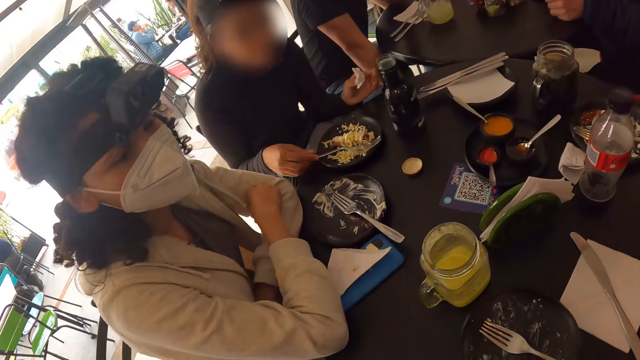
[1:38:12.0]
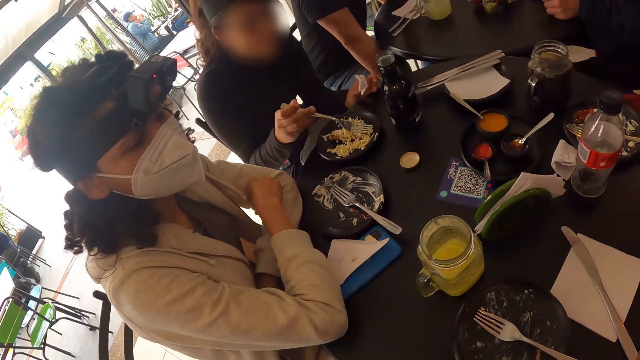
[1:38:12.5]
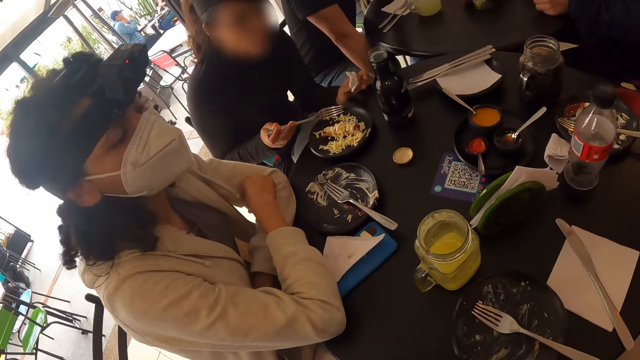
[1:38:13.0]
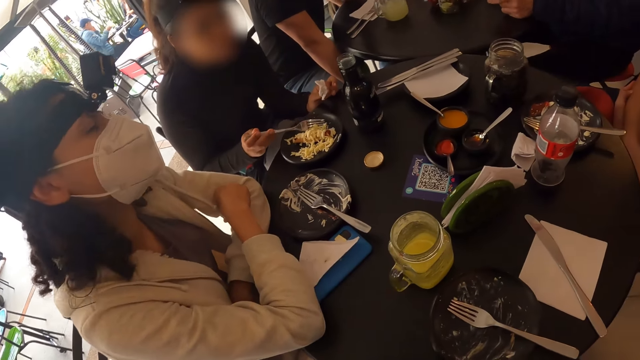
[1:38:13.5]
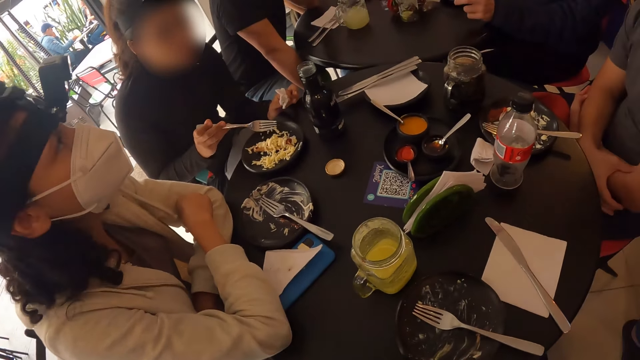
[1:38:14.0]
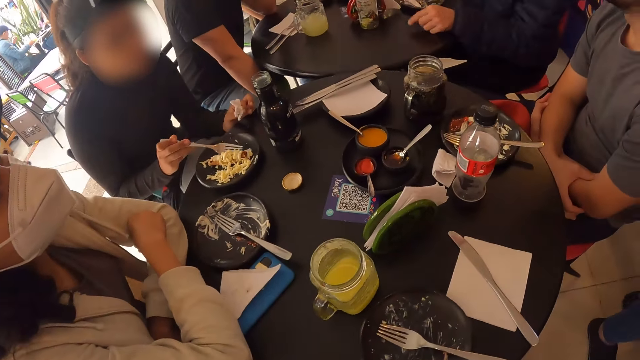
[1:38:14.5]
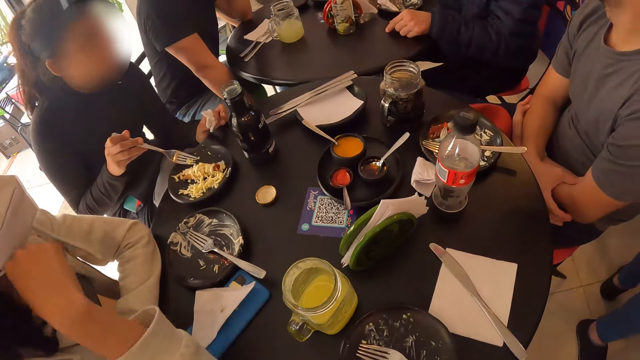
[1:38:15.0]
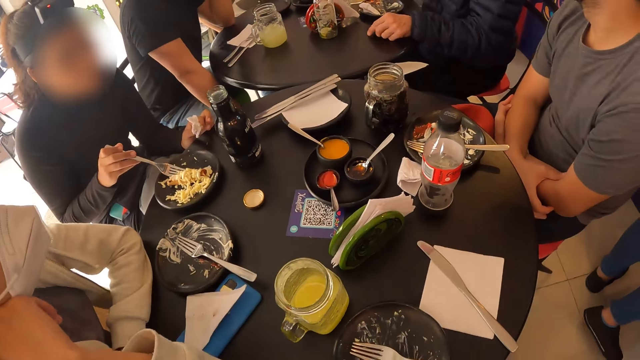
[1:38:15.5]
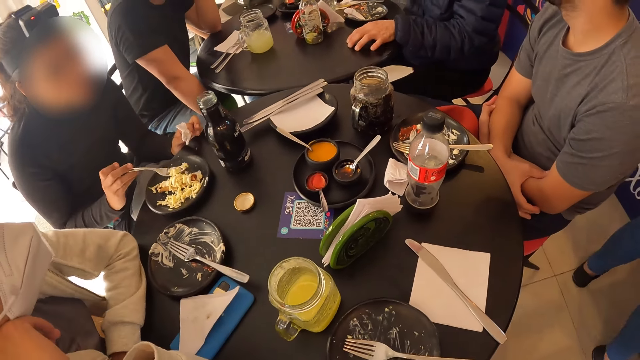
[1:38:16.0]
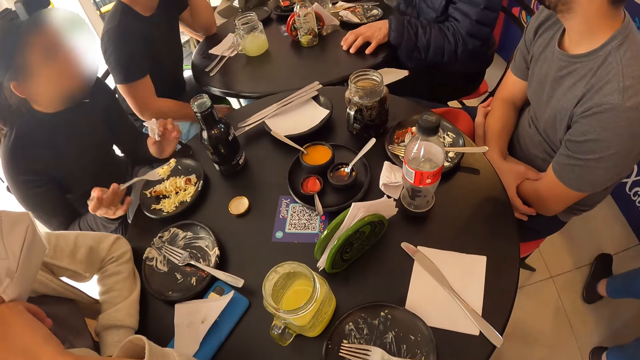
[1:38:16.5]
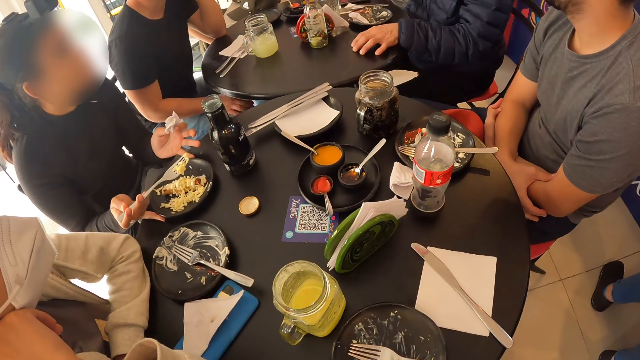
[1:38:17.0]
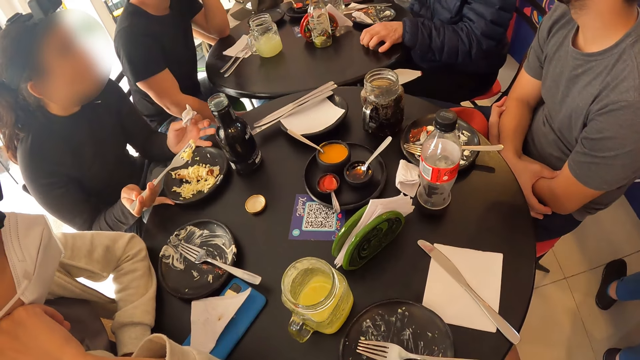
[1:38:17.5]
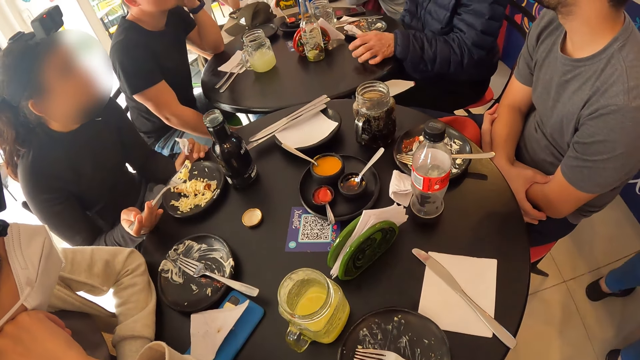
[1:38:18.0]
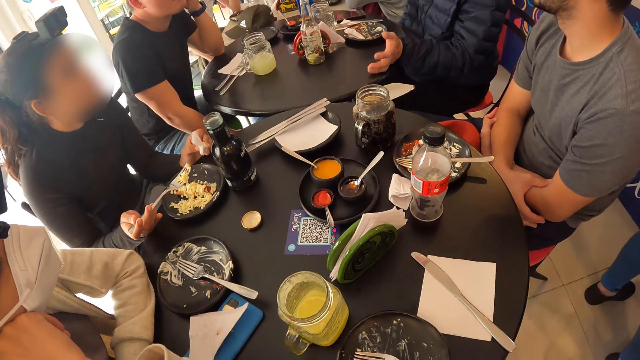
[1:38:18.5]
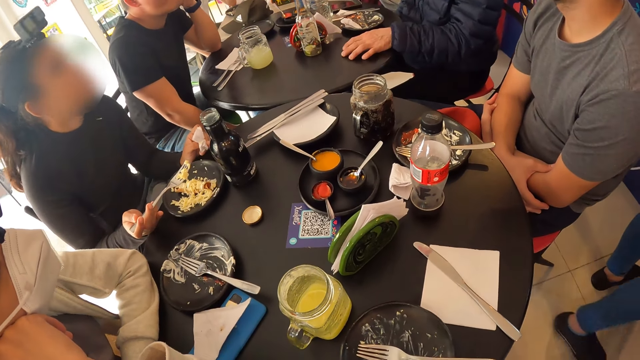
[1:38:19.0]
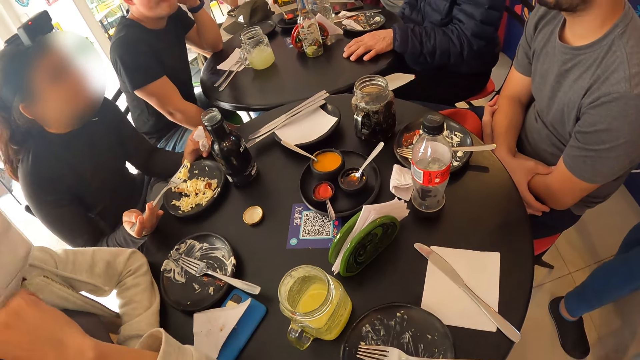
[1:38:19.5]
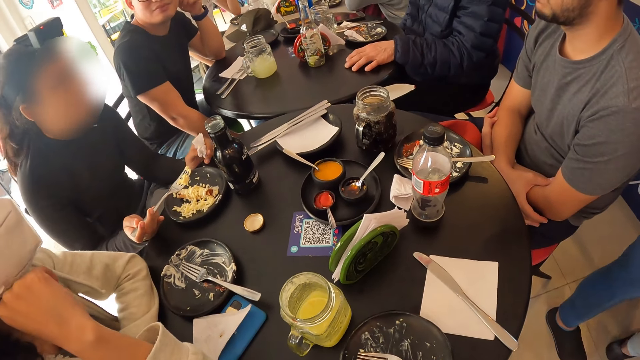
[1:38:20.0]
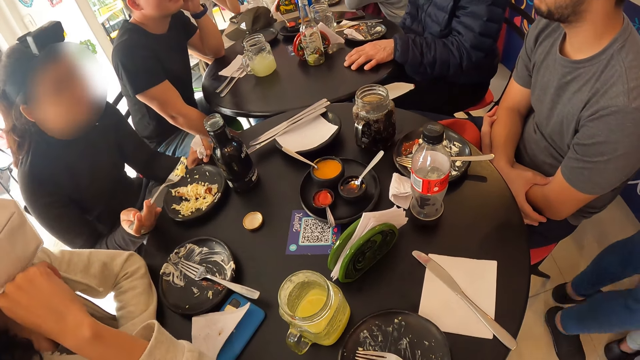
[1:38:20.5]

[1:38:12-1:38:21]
A woman passes the serviette to her left hand and picks up the fork in the plate on the table with her right hand. The camera wearer does something. The woman scrapes salad in the plate on the table with the fork in her right hand and gathers food in her plate. The woman moves the plate on the table with both hands.

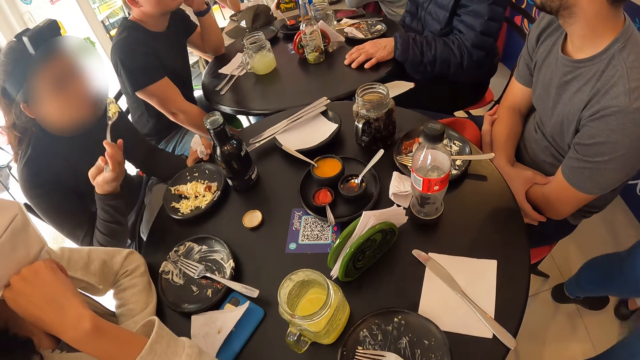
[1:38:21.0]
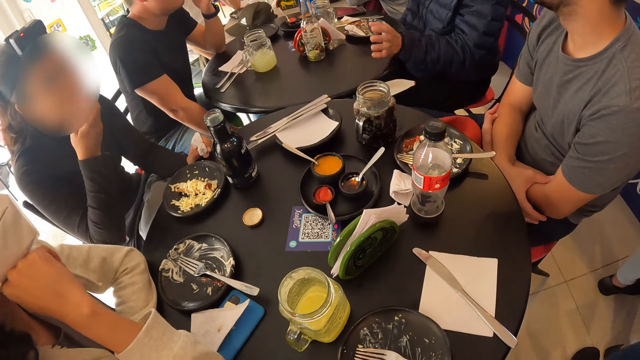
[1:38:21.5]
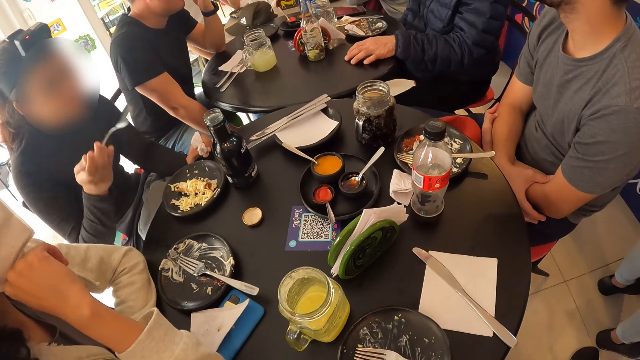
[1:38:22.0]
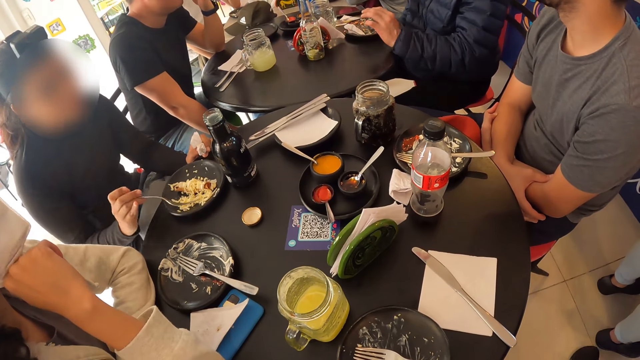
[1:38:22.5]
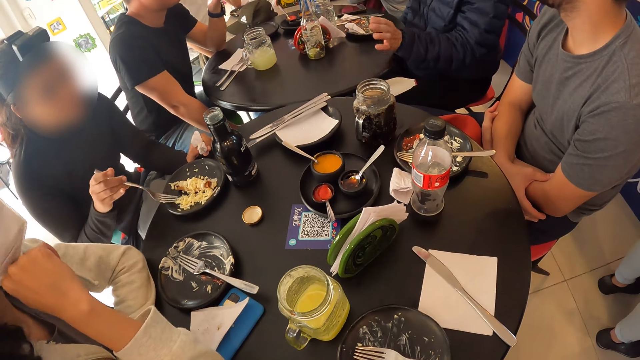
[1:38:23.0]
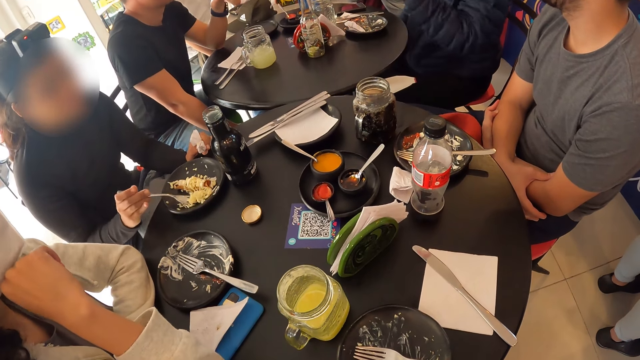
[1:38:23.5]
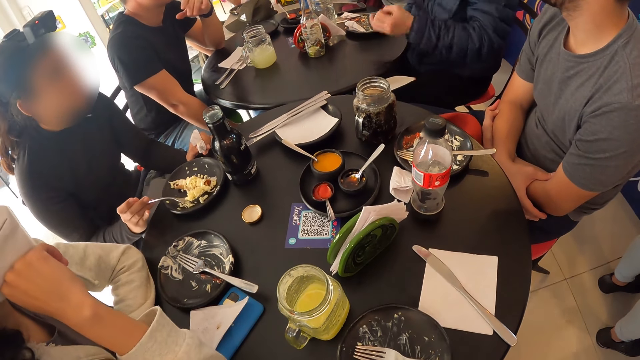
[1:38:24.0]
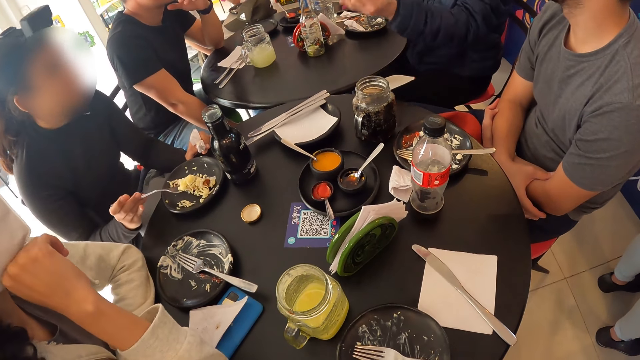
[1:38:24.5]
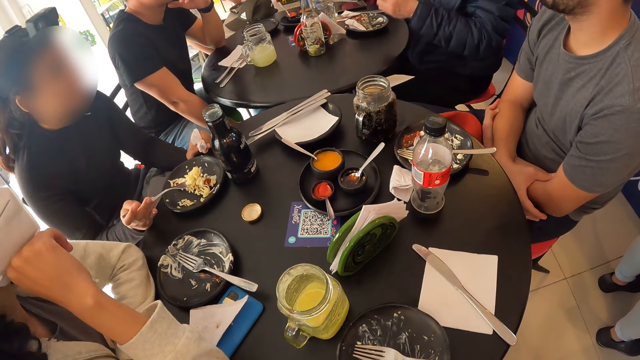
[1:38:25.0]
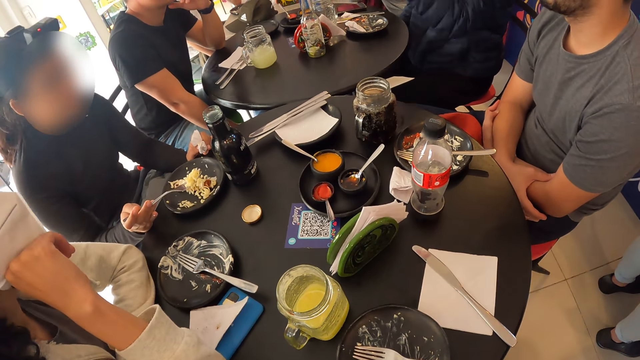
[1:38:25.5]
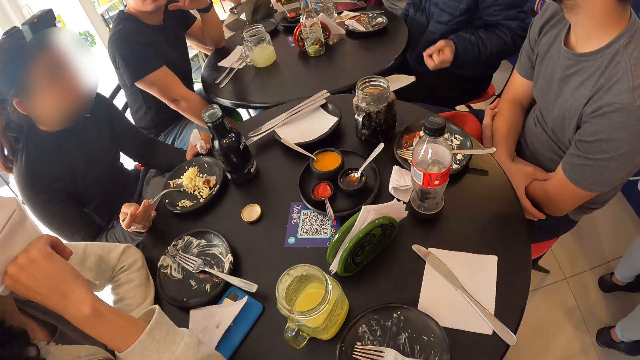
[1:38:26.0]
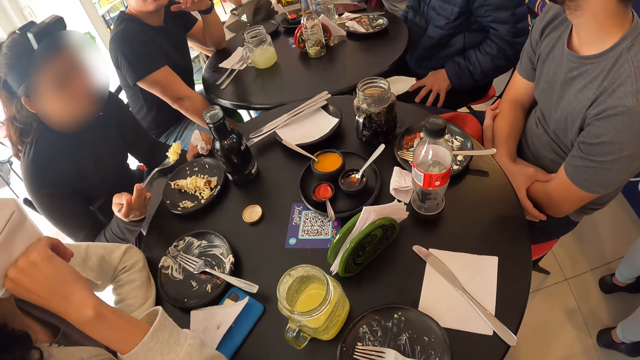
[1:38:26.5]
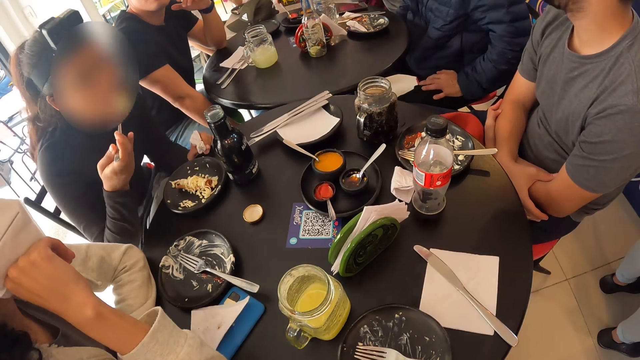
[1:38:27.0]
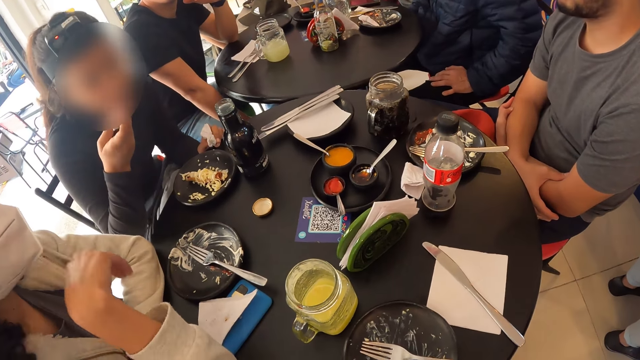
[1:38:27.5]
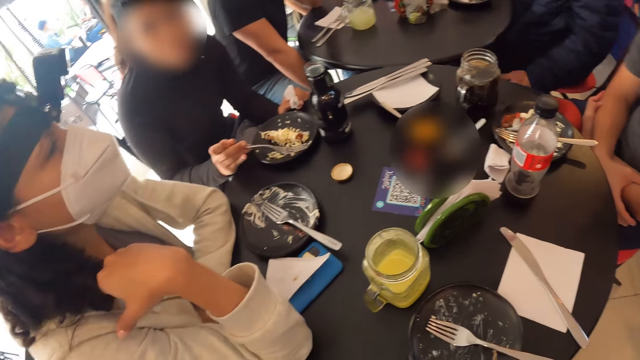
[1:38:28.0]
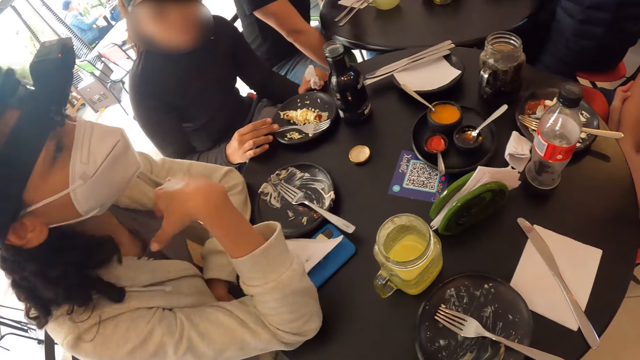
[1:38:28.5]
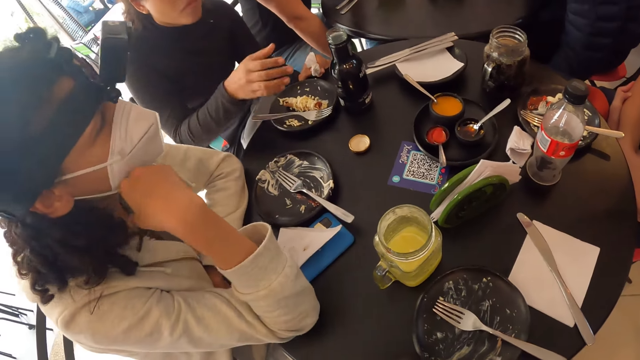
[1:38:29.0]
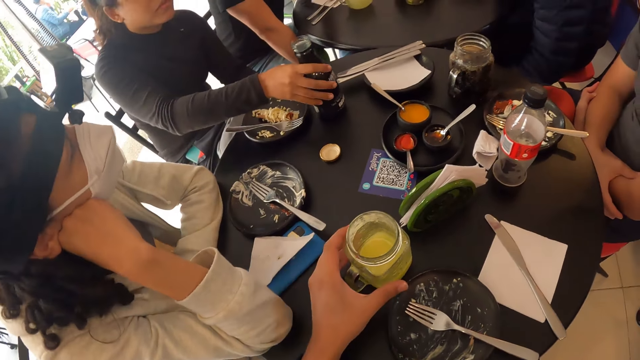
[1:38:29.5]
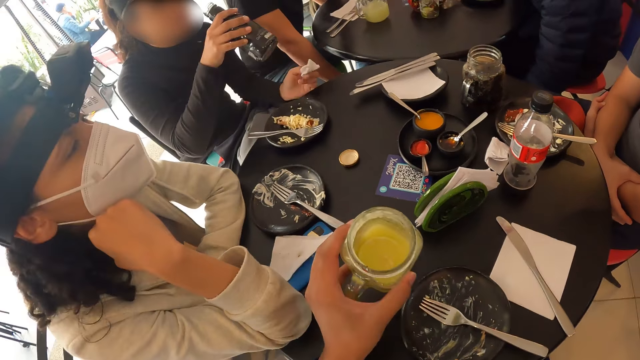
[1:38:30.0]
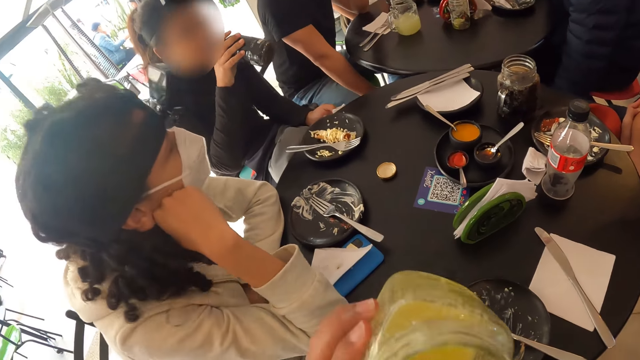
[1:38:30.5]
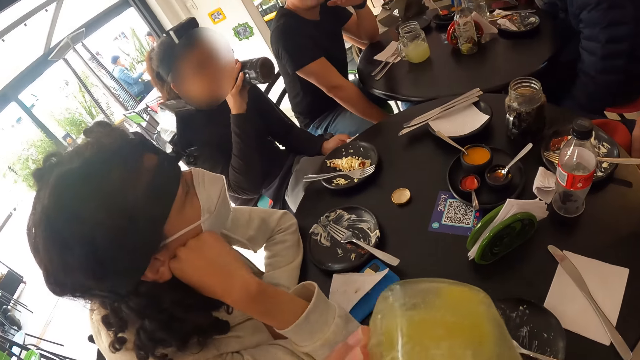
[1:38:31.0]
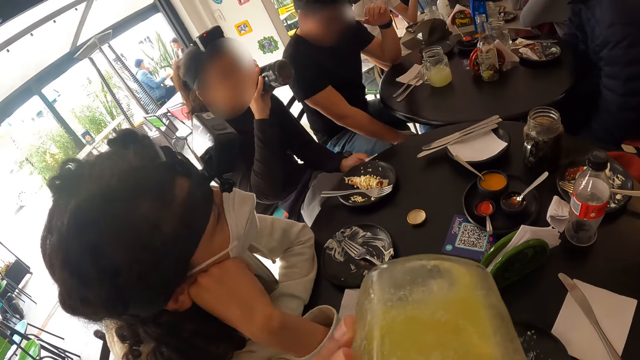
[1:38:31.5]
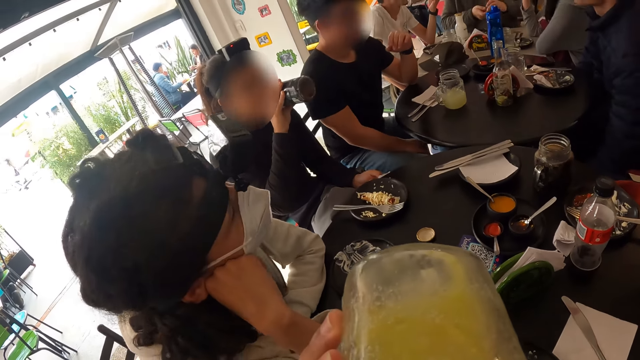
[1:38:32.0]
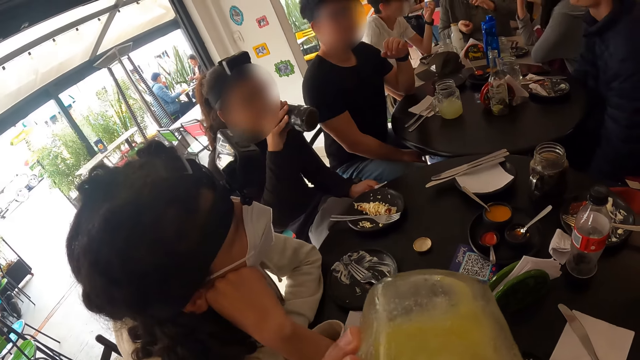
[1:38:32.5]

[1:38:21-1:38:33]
A woman eats the salad from the fork in her right hand. The woman picks salad from the plate on the table with her right hand, with a fork. The woman eats the salad from the fork in her right hand. The woman drops the fork from her right hand to the plate on the table. The woman picks up a bottle from the table with her right hand. The camera wearer picks up the glass mug or jar on the table with his left hand. The woman drinks milk from the bottle in her right hand. The camera wearer drinks the pineapple juice from the glass mug in his left hand.
